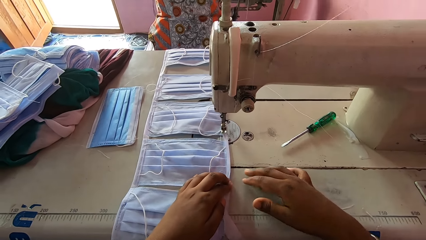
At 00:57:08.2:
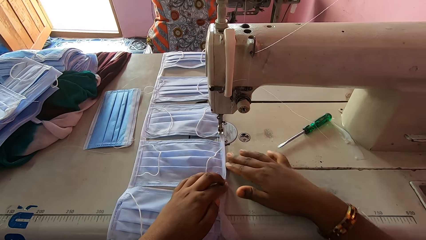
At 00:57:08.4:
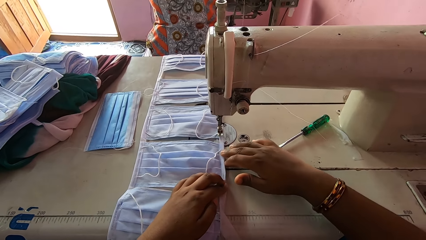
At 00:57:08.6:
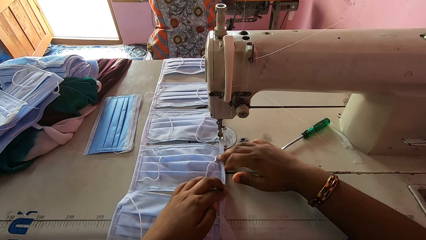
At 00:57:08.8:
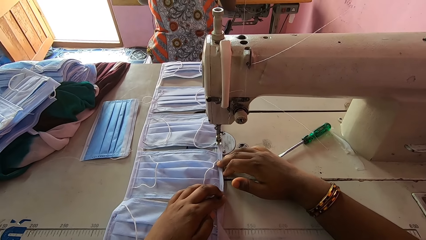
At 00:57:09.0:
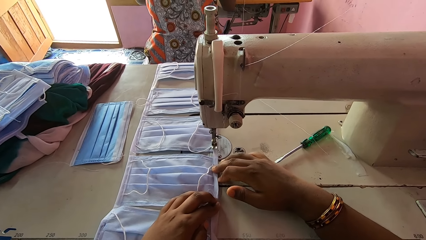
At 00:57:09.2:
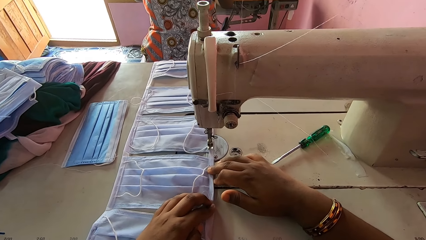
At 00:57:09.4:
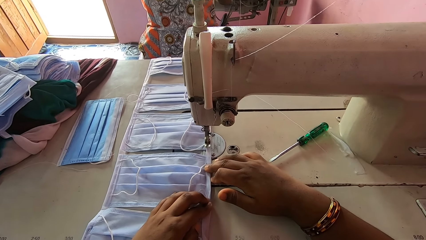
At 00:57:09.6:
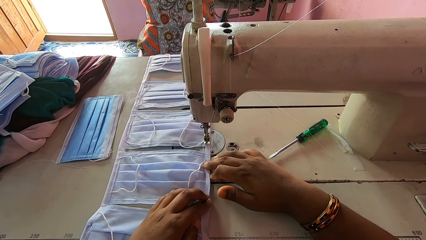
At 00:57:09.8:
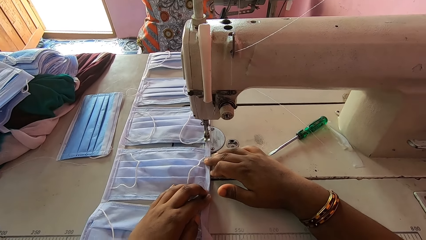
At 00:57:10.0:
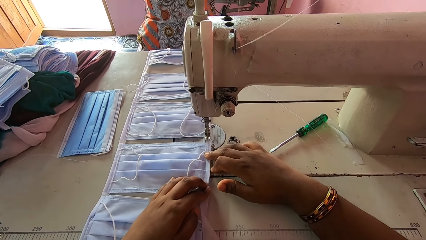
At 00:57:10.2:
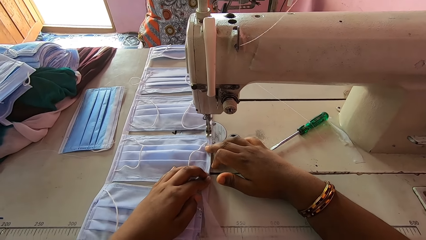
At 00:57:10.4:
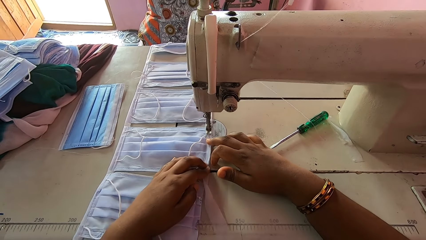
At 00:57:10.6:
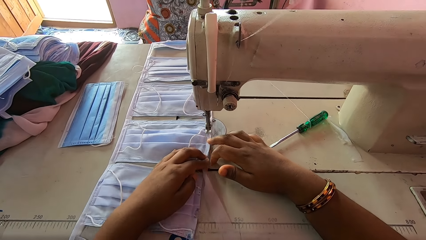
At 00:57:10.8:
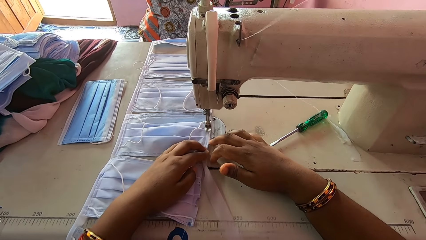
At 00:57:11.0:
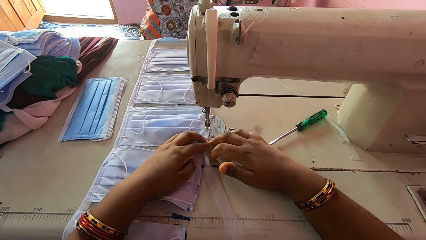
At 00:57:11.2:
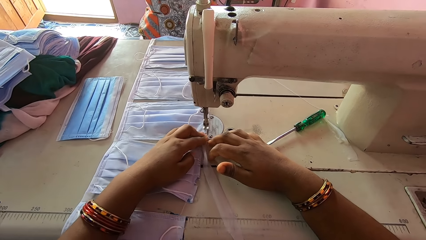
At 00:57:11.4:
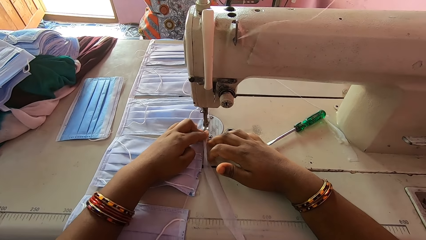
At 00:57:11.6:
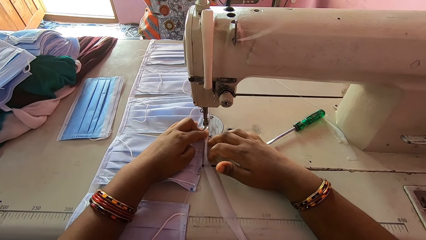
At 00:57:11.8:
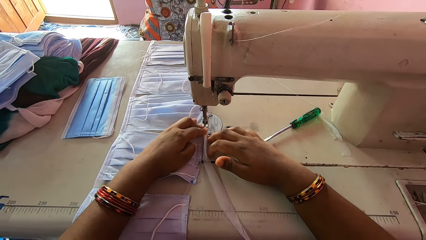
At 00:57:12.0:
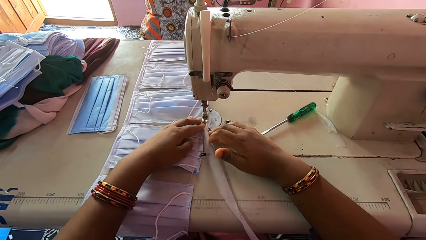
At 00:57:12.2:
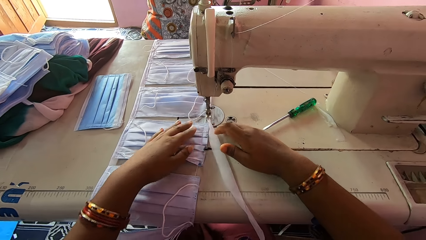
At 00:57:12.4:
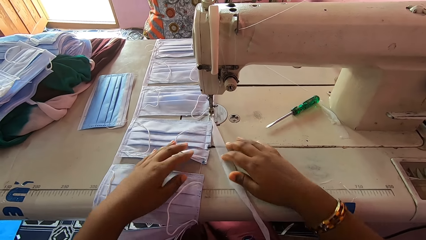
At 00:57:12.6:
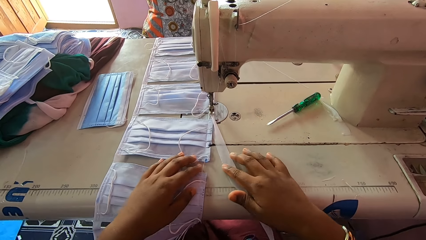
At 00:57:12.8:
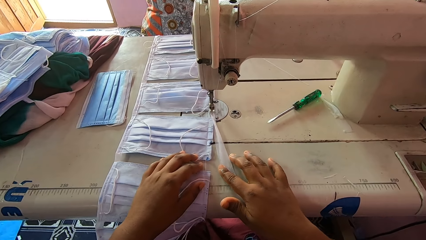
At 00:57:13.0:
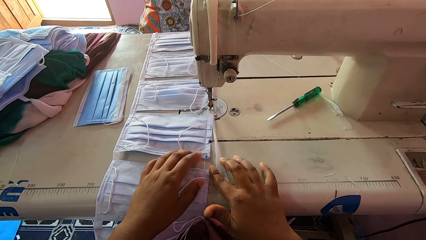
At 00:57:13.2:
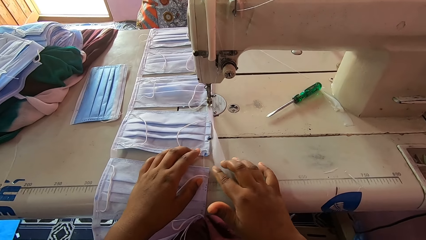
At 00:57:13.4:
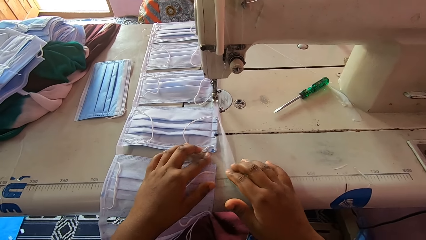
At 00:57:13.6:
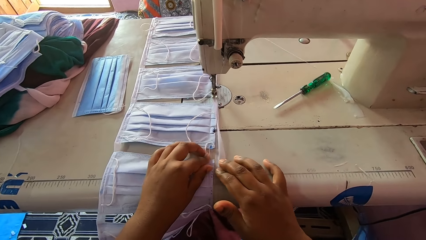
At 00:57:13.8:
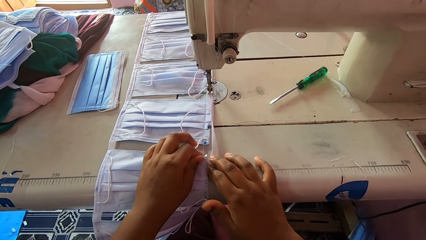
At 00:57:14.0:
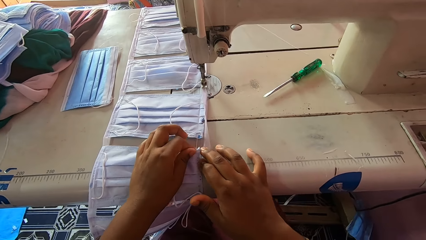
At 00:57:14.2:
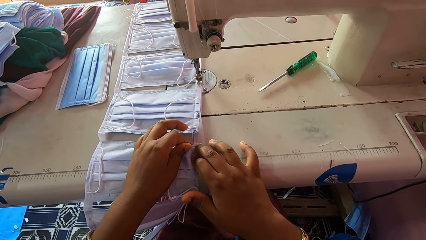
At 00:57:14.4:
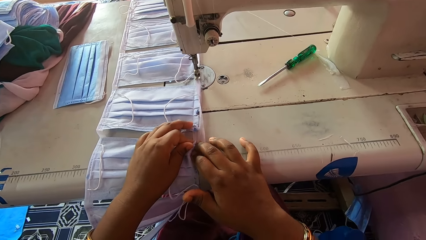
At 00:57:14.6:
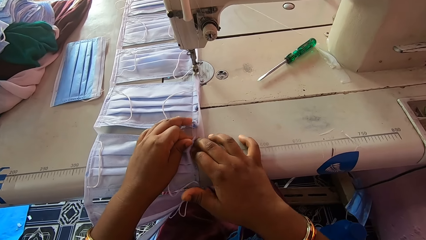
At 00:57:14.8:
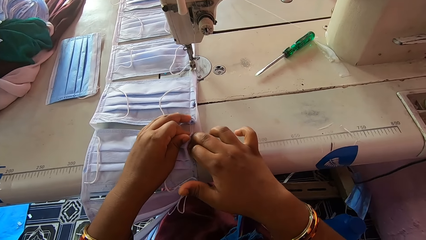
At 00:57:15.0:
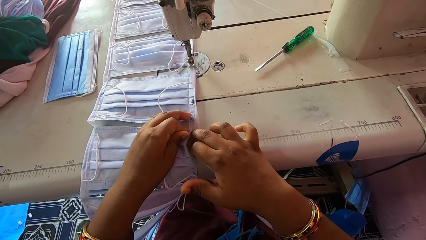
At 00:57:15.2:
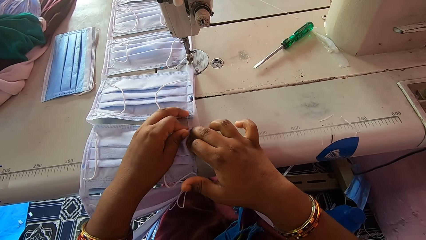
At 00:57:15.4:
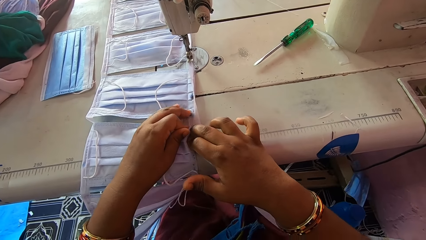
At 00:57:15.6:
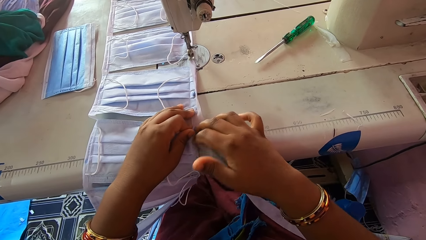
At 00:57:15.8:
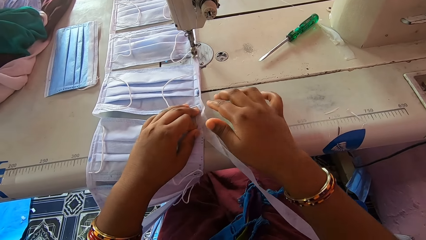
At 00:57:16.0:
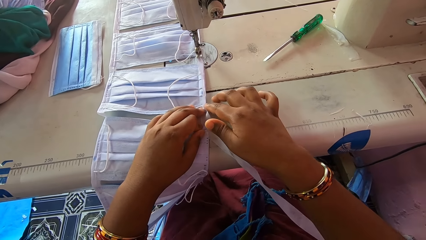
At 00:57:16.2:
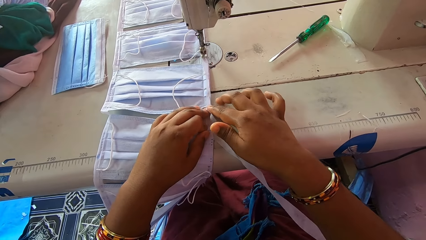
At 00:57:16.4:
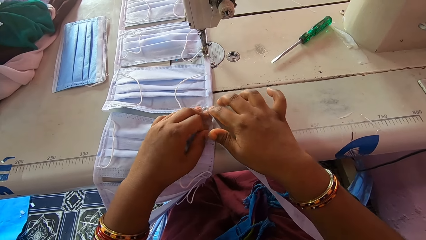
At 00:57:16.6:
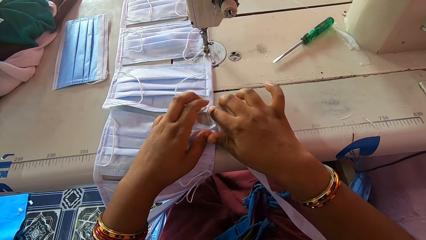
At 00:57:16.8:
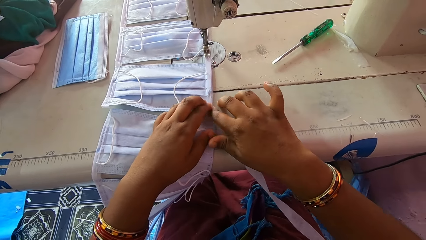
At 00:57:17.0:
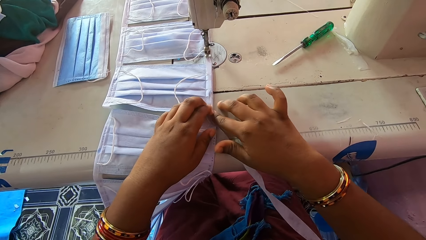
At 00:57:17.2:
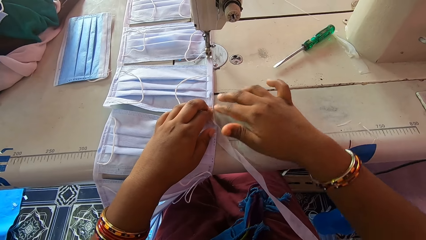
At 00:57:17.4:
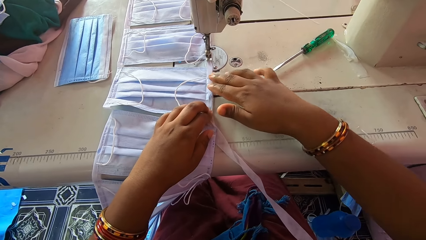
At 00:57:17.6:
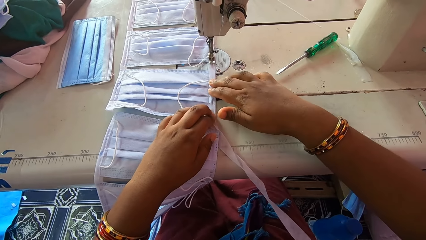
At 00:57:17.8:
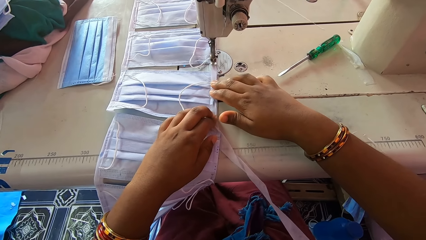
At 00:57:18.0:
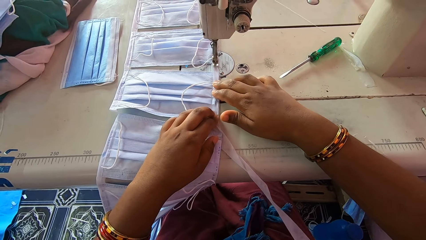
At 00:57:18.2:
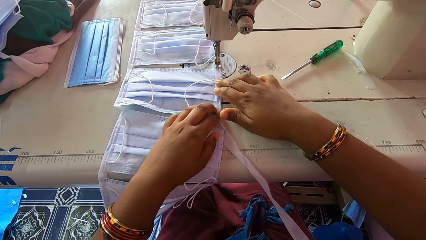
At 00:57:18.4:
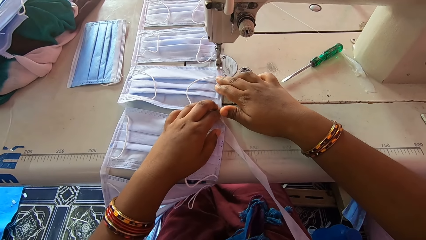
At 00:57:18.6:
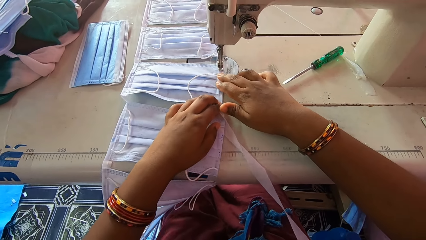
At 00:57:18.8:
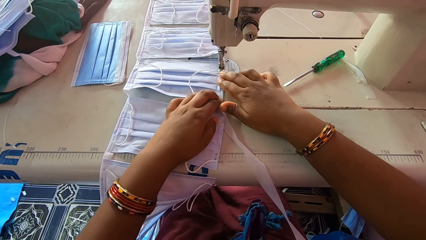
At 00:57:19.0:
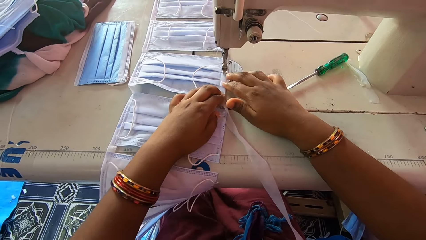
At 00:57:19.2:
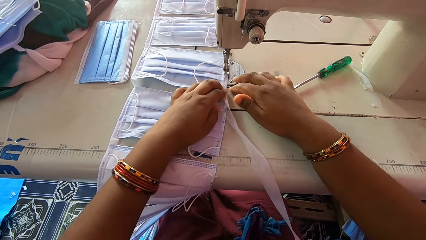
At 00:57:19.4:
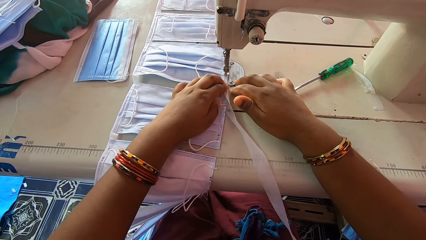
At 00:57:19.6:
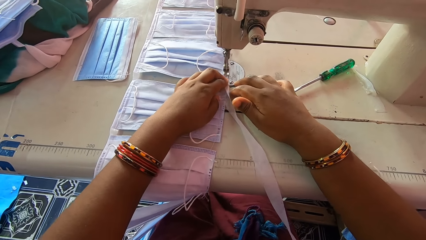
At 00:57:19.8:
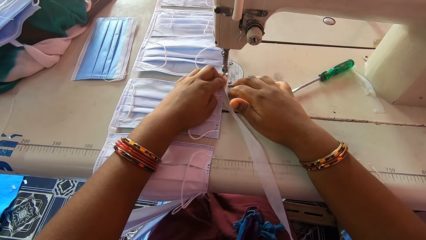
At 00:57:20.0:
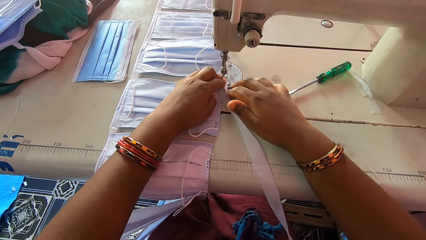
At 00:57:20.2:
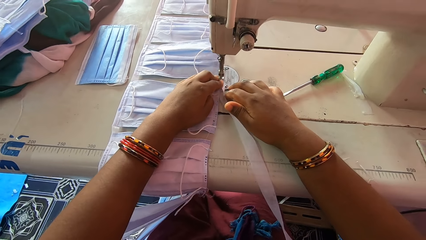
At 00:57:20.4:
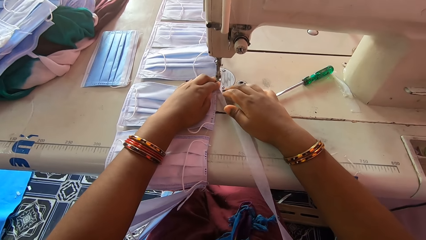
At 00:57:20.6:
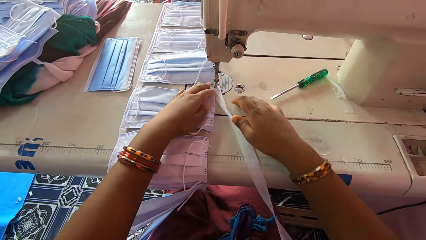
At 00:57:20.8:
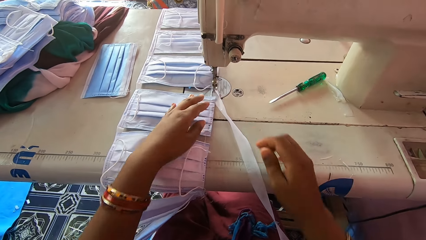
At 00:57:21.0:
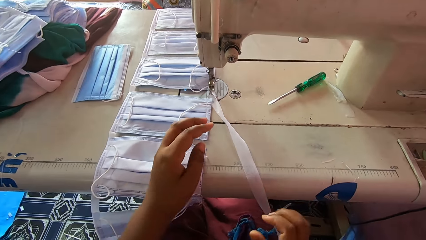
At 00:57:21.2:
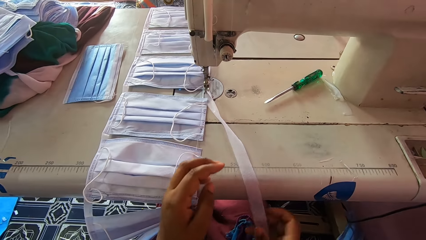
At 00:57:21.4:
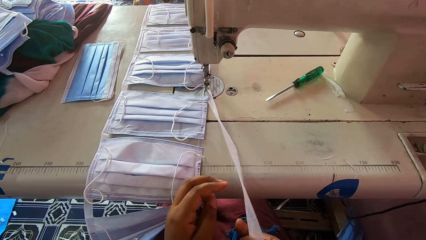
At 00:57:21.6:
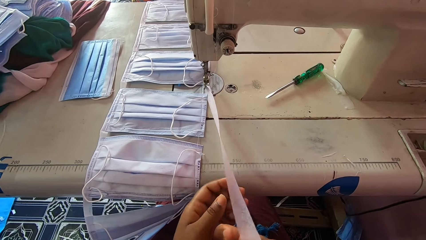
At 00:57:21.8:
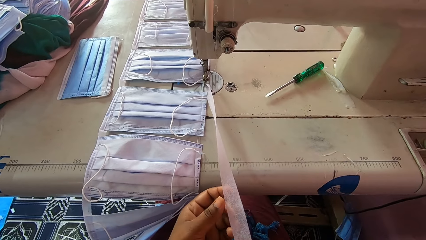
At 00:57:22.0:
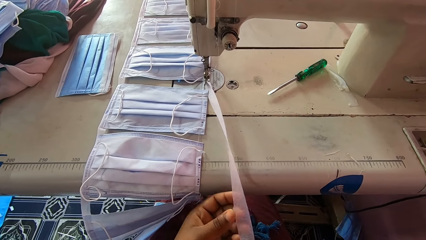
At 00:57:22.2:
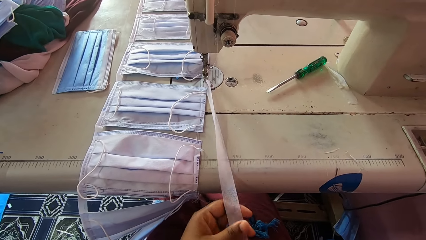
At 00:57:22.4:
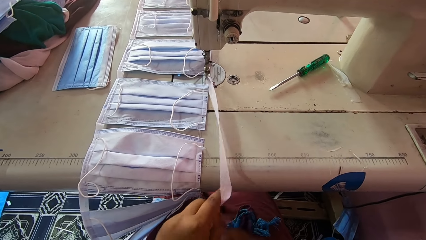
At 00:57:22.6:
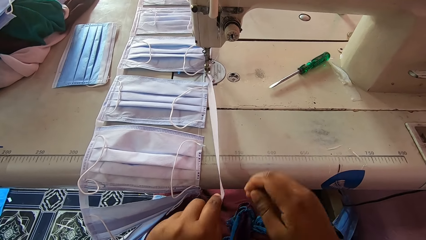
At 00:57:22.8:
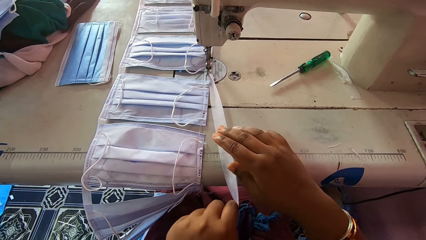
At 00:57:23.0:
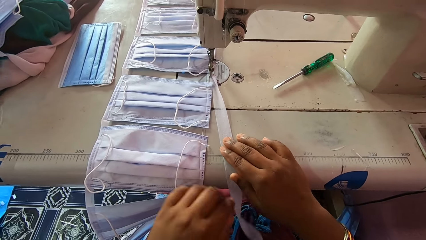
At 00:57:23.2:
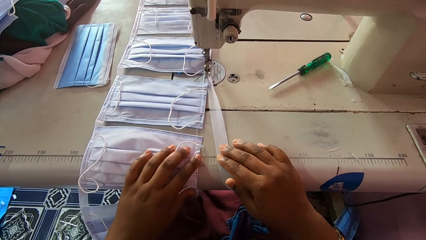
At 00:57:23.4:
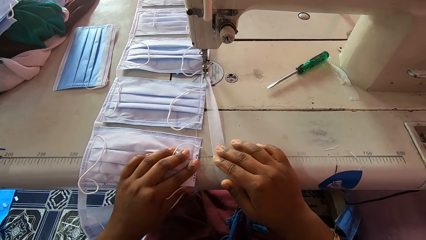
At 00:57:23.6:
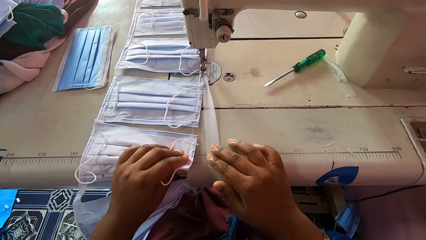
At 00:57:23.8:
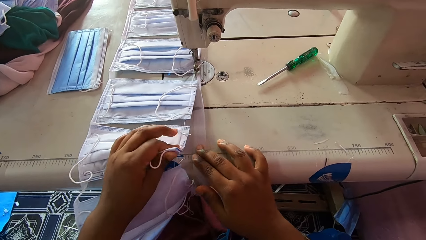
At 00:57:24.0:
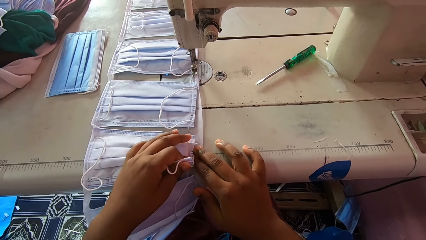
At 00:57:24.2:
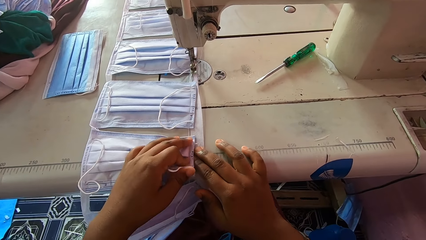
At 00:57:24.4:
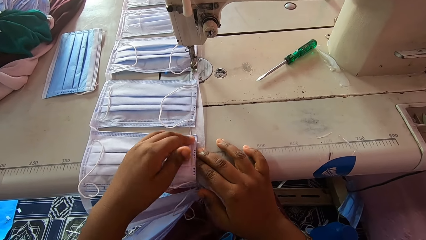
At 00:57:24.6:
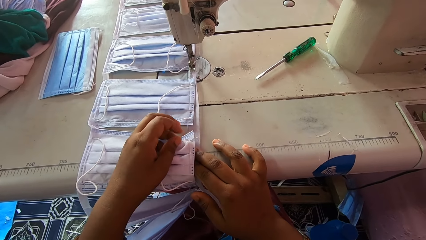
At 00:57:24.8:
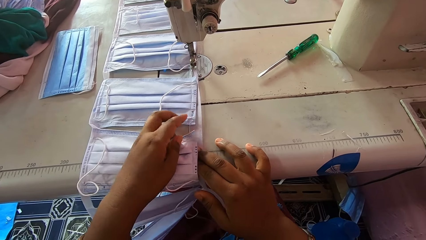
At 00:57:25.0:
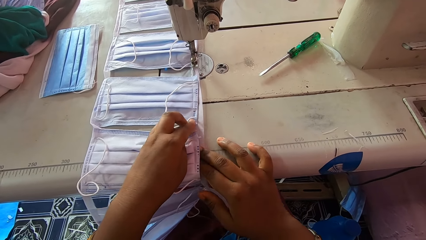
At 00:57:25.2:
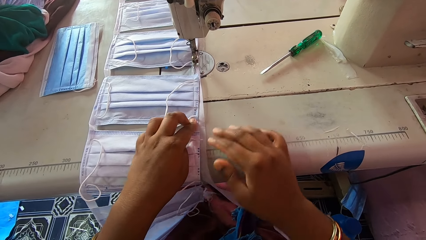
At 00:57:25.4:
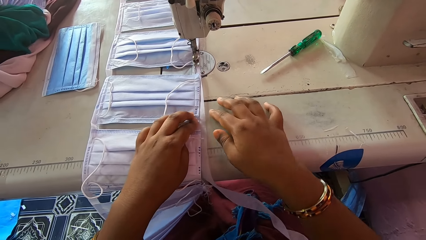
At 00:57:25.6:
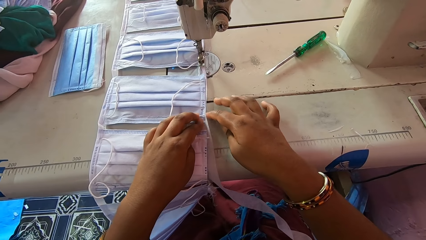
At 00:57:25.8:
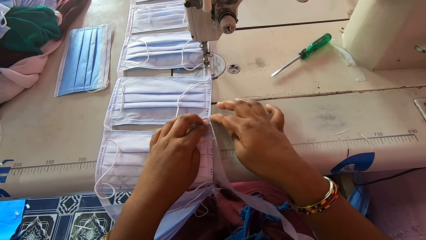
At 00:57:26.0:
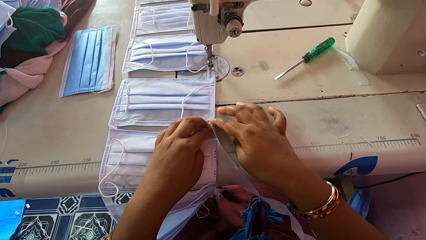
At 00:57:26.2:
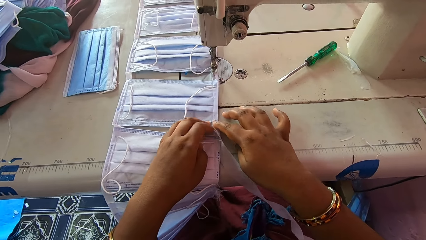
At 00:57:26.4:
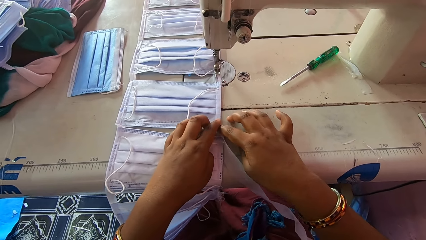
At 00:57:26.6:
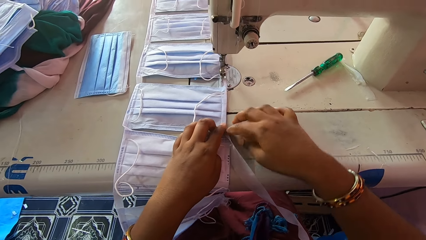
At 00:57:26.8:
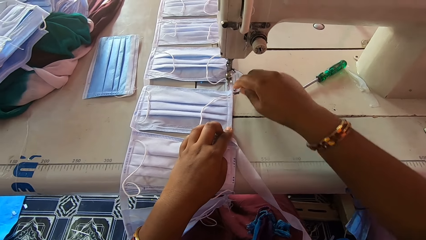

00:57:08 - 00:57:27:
The camera wearer holds the masks with both hands. She sews the piece of cloth mask with a sewing machine. She adjusts the piece of cloth with her hands. She holds the masks with both hands. She sews the piece of cloth mask with the sewing machine. She adjusts the piece of cloth with her hands.
